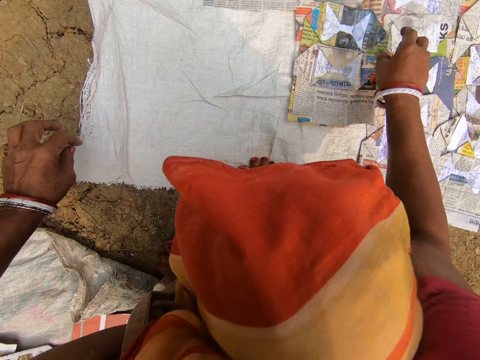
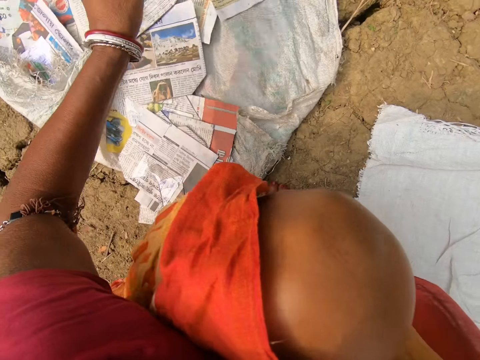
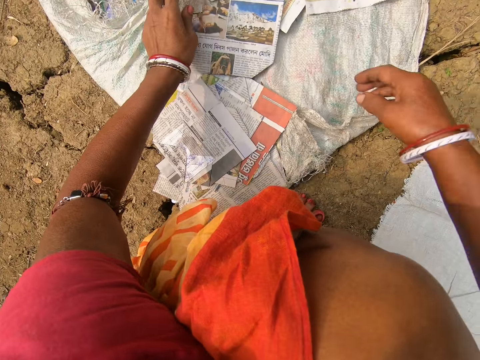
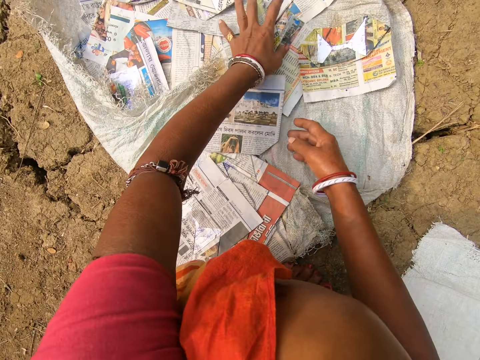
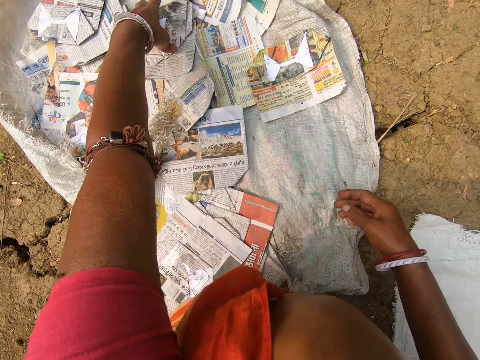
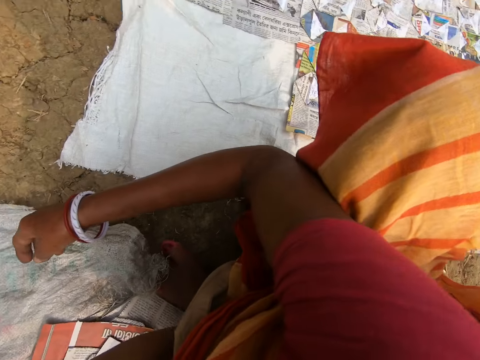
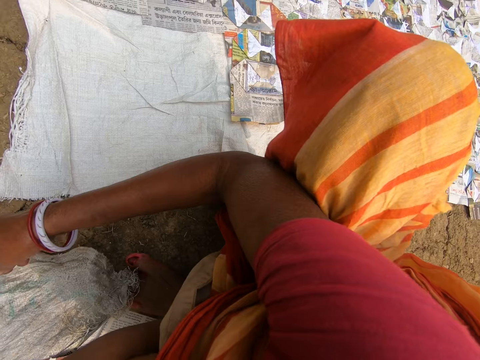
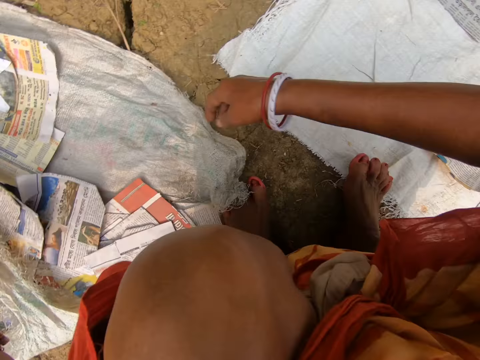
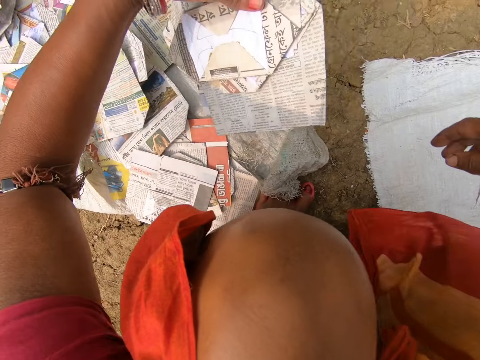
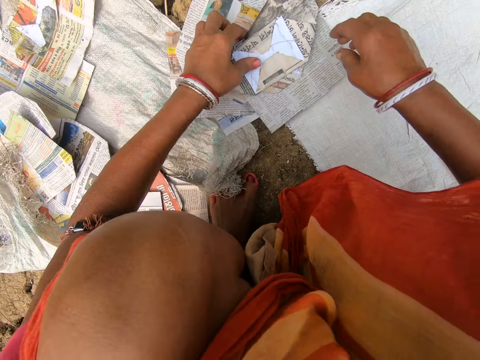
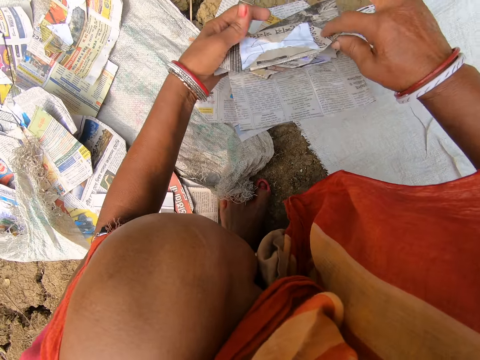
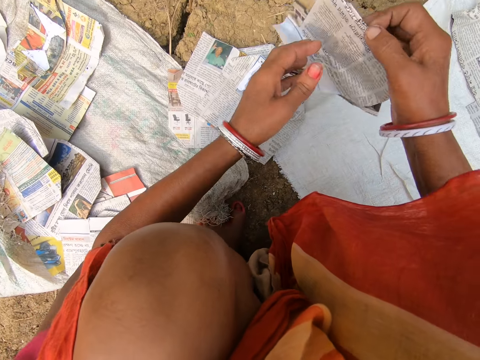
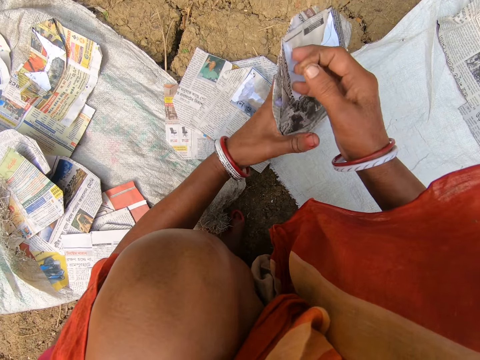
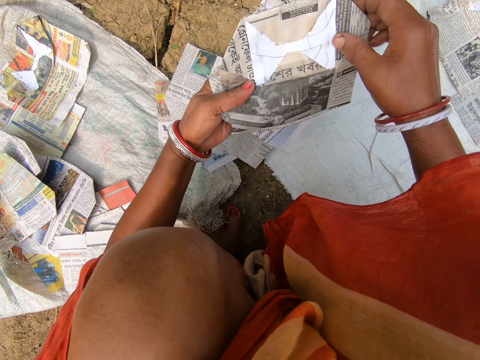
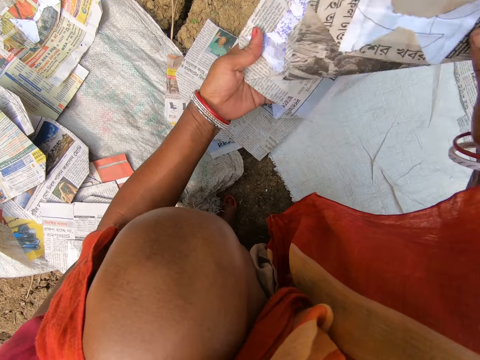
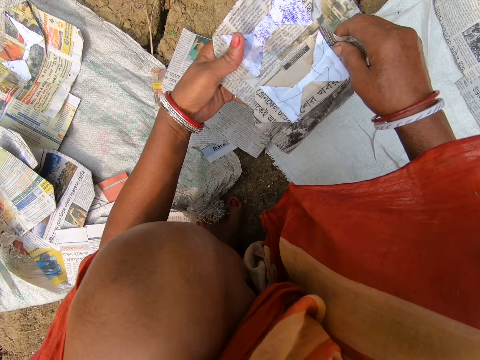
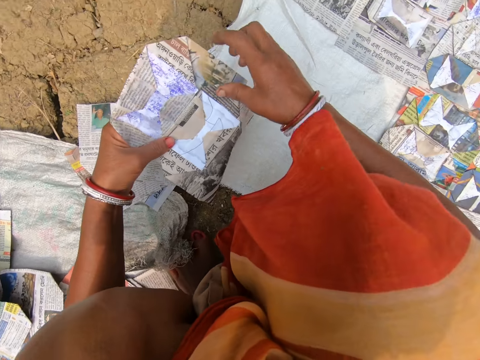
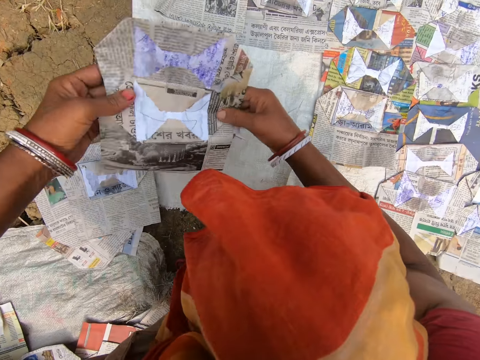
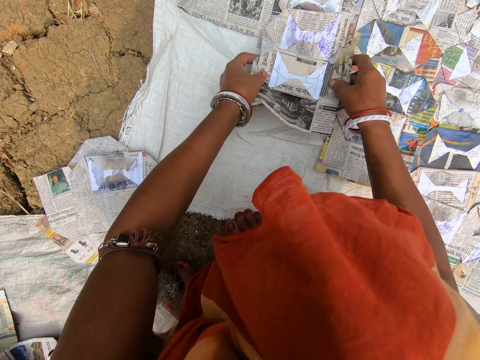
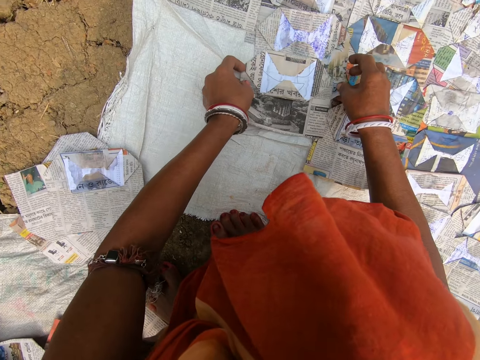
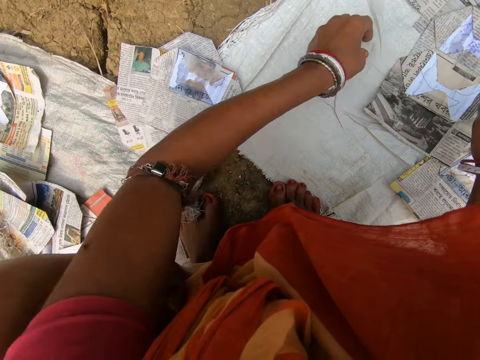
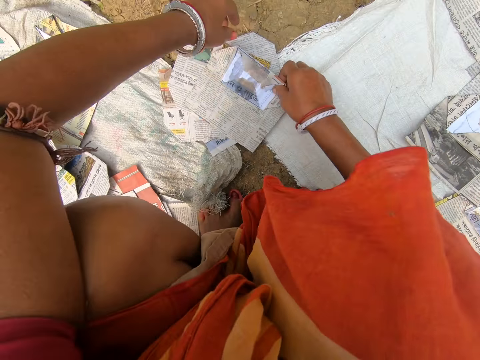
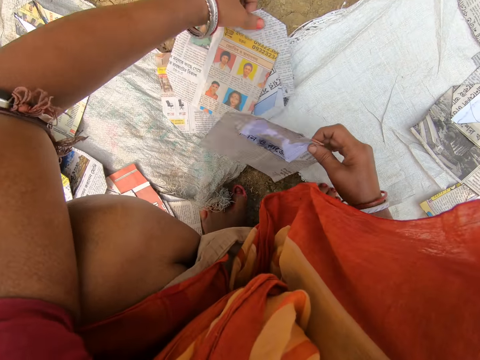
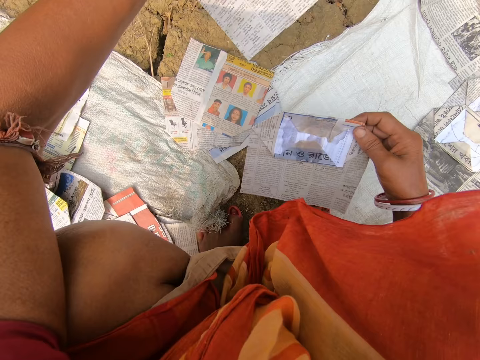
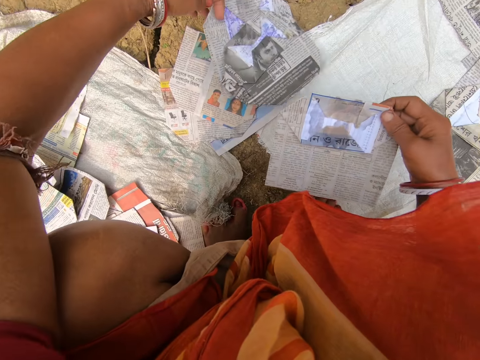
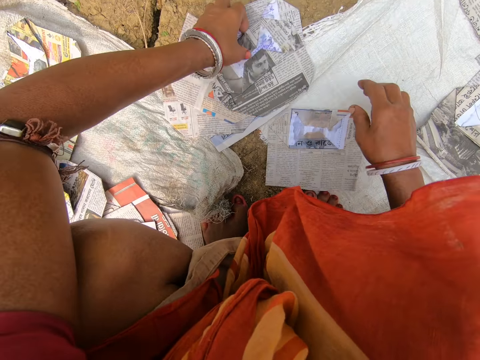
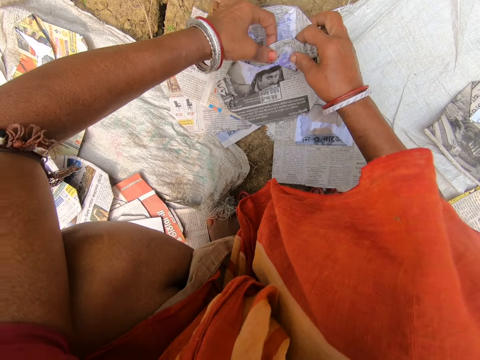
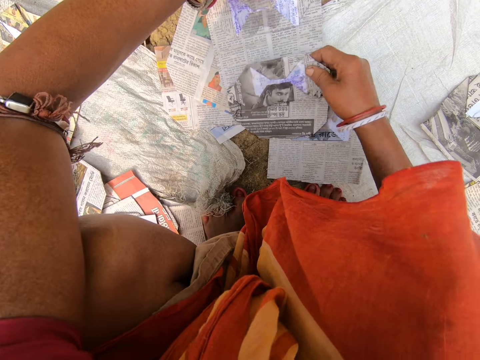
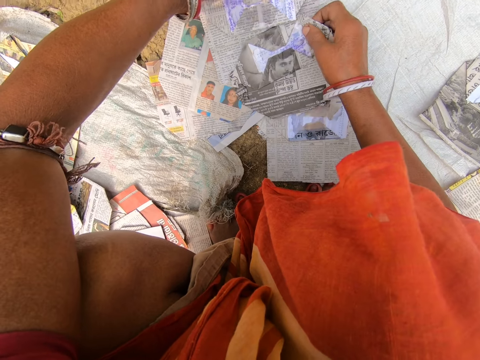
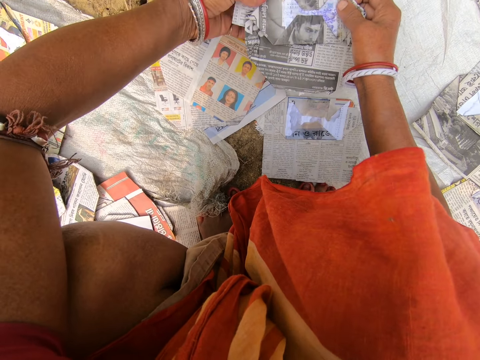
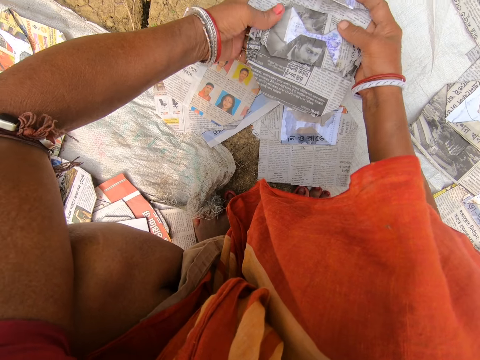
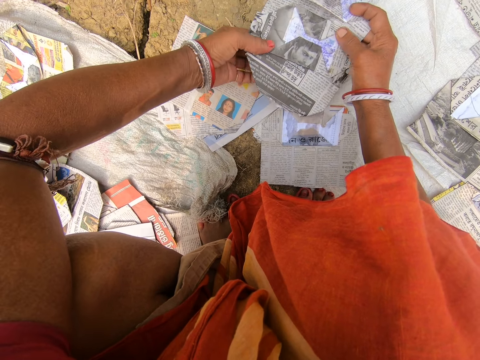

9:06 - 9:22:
The camera wearer places the magazine on the sack. They look around. They pick up the magazine or newspapers. They look around. They put down the newspapers. They pick up the magazine. They look at the magazine. They arrange the newspapers. They place the magazine on the sack. They place the magazine on the sack again. They look around. They pick up the magazine. They look at the magazine.

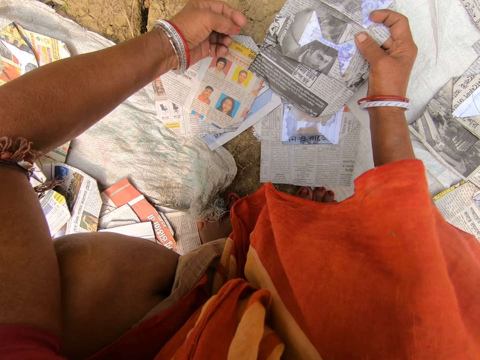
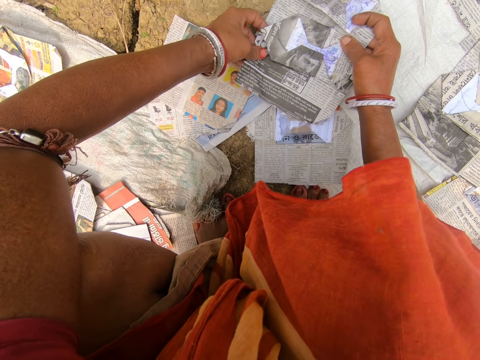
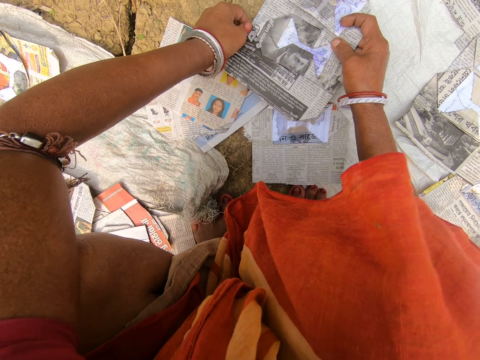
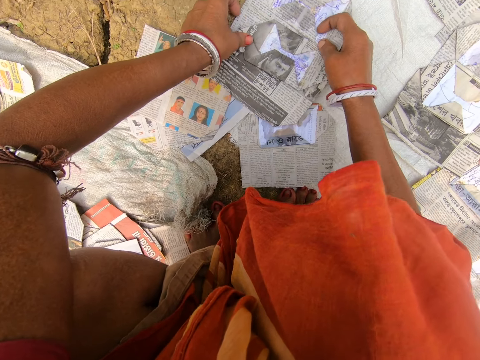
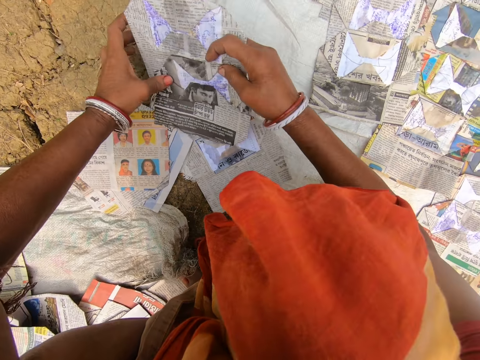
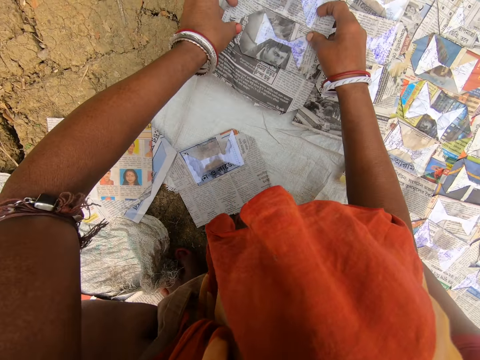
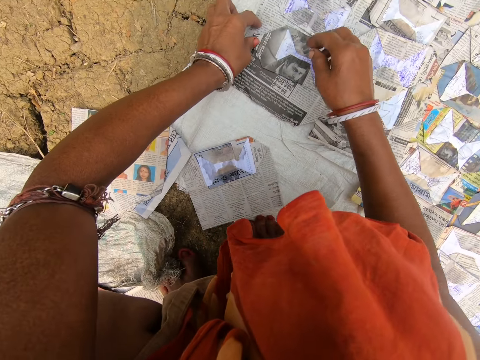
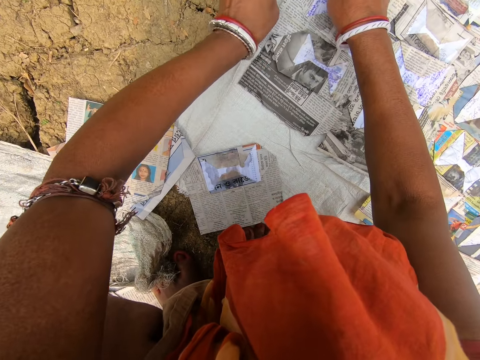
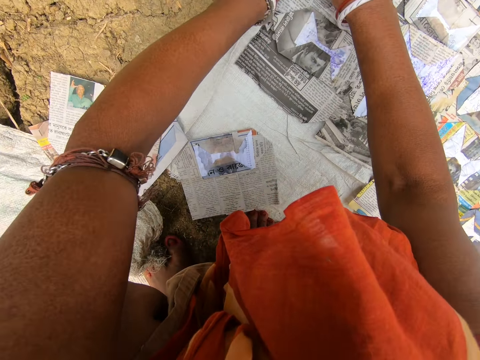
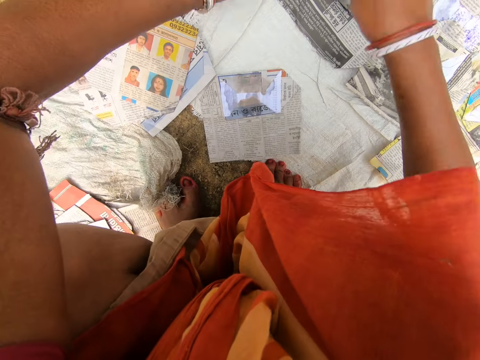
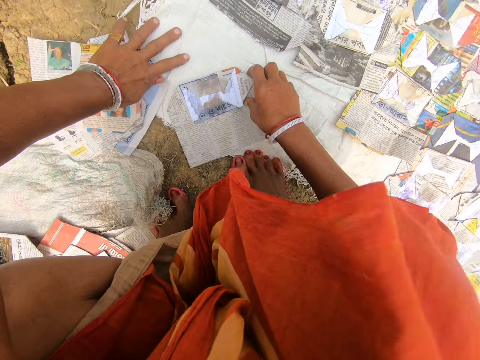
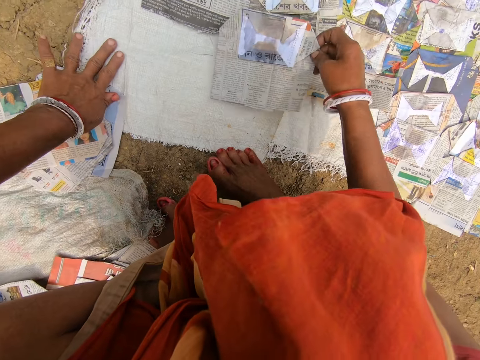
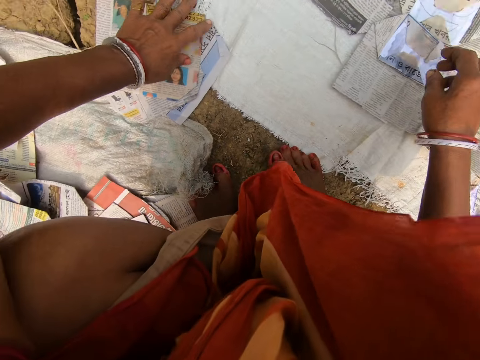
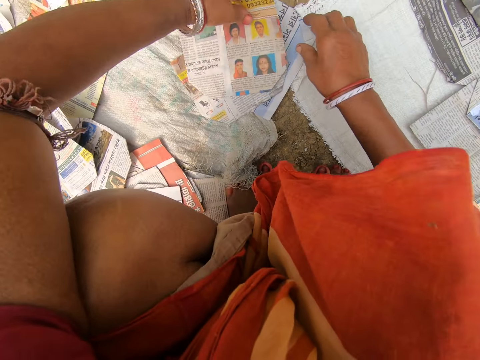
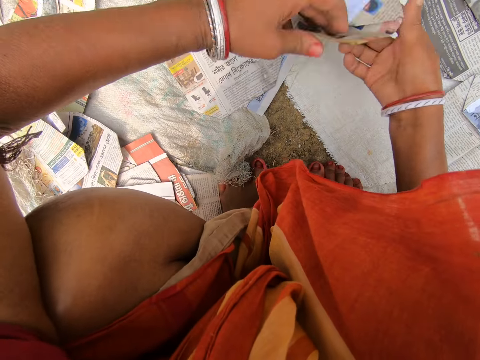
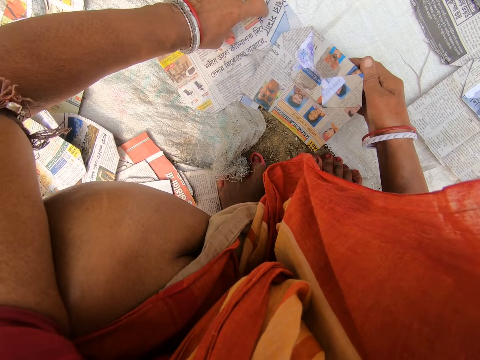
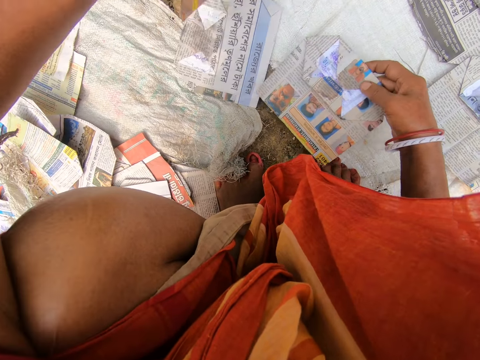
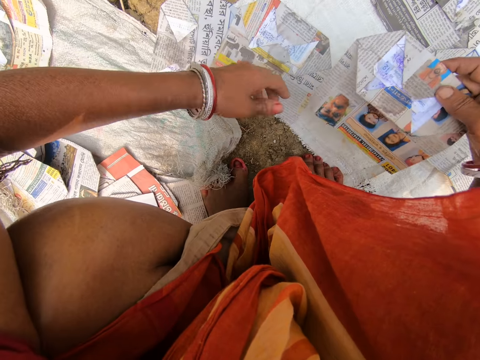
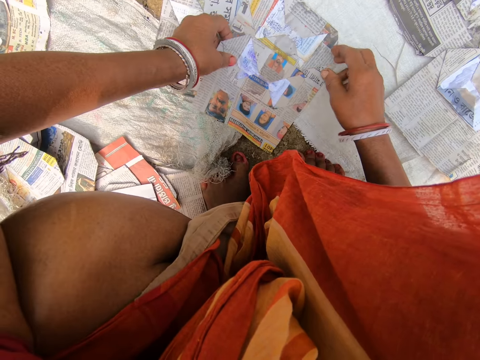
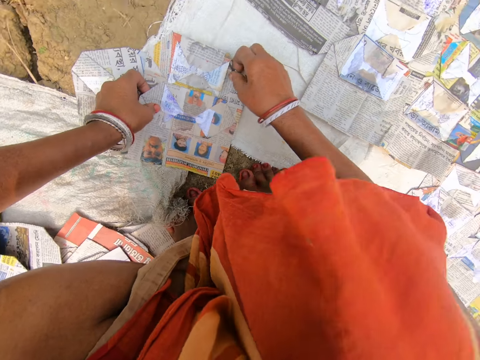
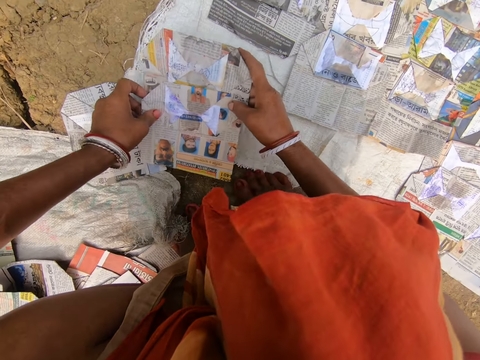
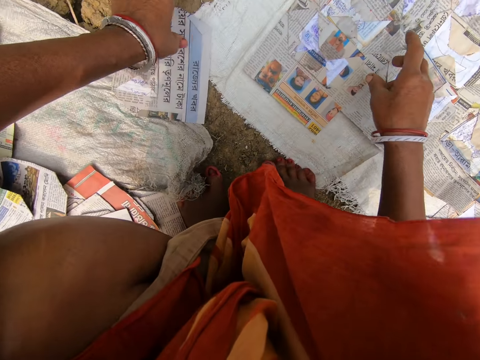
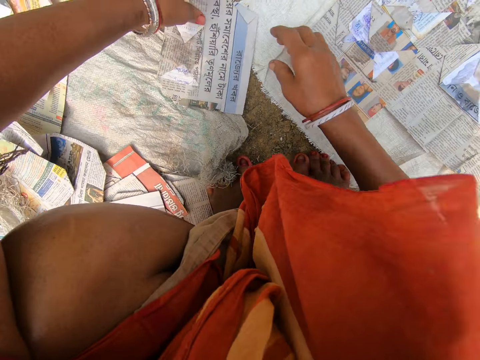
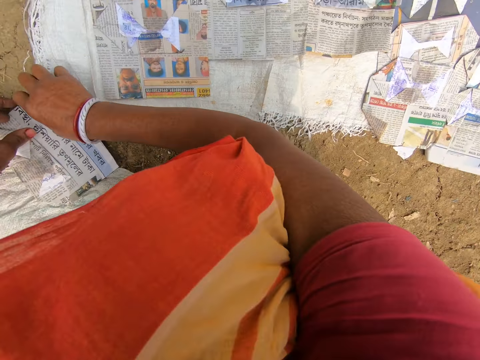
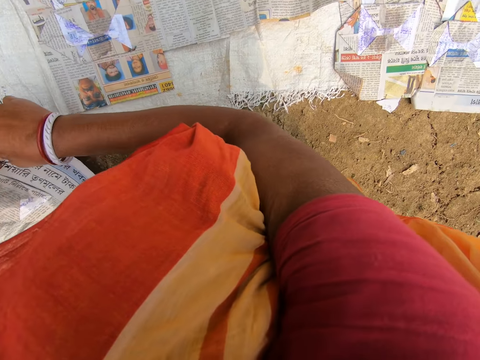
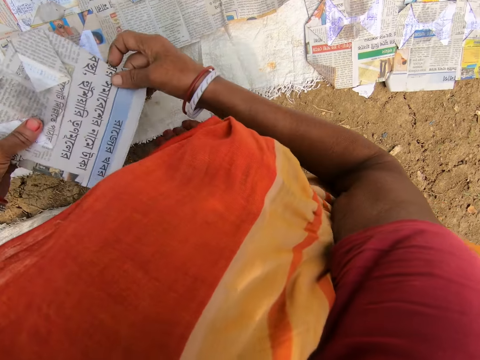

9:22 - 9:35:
The camera wearer places the magazine on the sack. They look at the magazine. They pick up the magazine. They place the magazine on the sack. They look around. They pick up the magazine. They look at the magazine. They place the magazine on the sack. They pick up the magazine. They look around.
